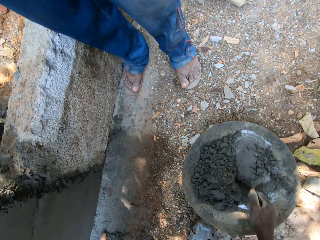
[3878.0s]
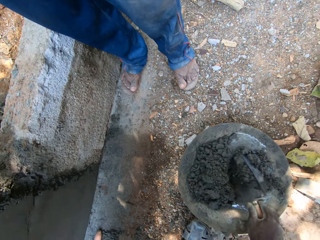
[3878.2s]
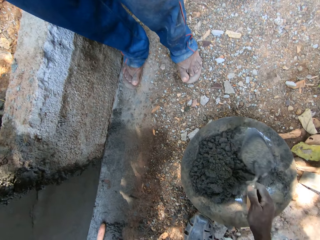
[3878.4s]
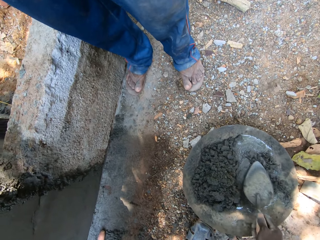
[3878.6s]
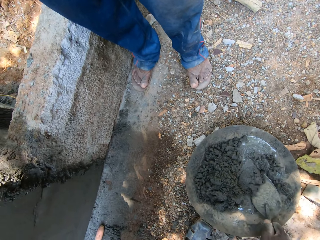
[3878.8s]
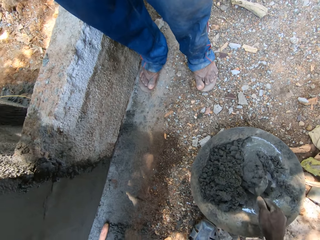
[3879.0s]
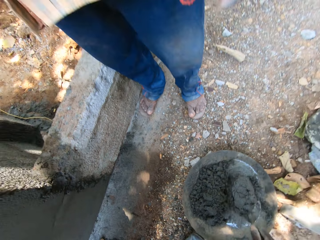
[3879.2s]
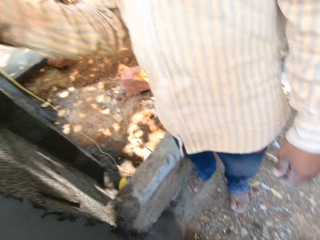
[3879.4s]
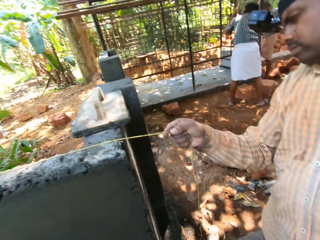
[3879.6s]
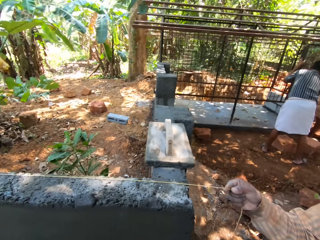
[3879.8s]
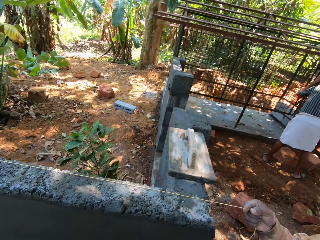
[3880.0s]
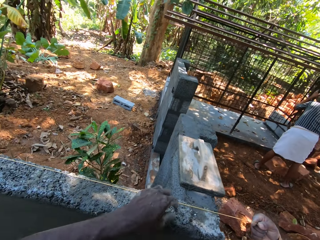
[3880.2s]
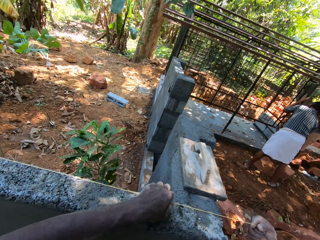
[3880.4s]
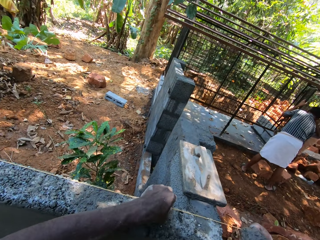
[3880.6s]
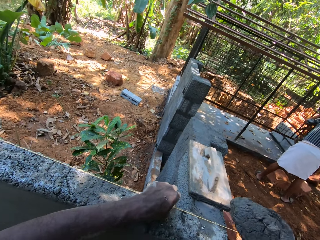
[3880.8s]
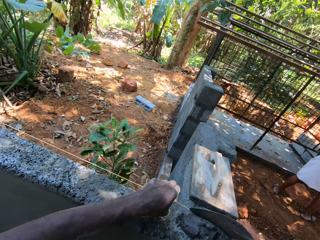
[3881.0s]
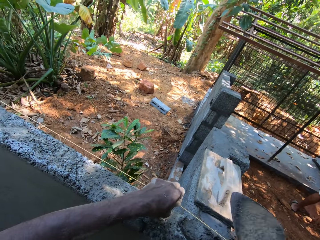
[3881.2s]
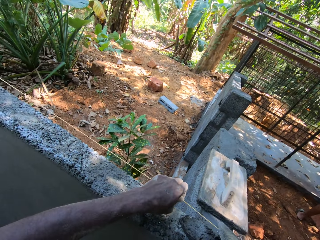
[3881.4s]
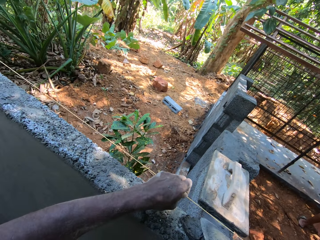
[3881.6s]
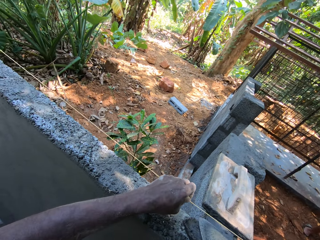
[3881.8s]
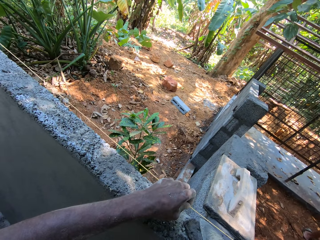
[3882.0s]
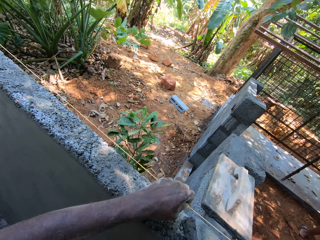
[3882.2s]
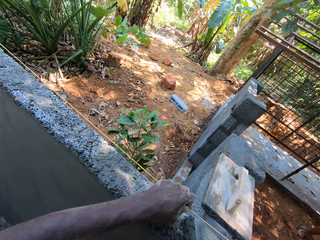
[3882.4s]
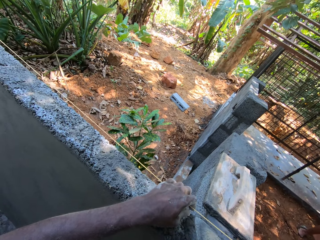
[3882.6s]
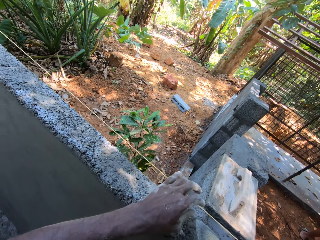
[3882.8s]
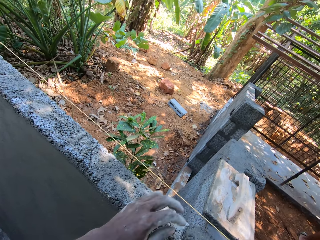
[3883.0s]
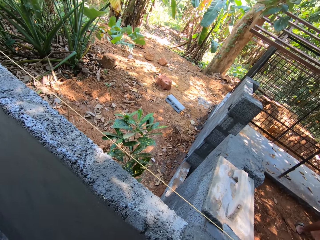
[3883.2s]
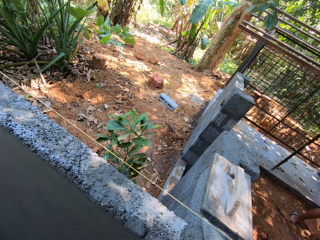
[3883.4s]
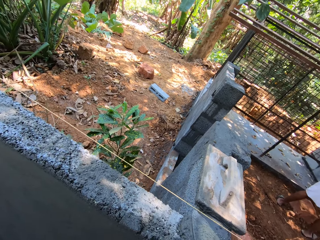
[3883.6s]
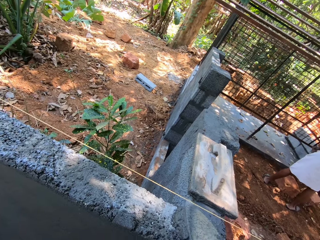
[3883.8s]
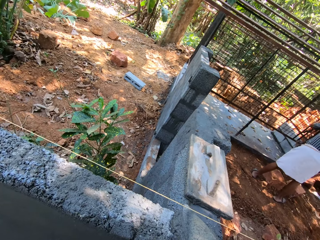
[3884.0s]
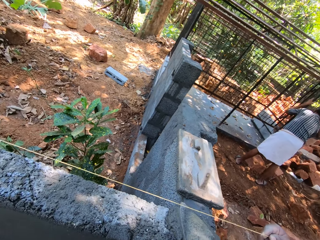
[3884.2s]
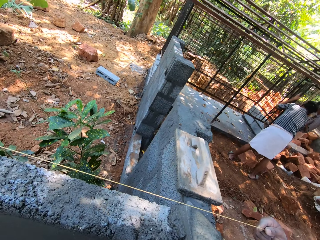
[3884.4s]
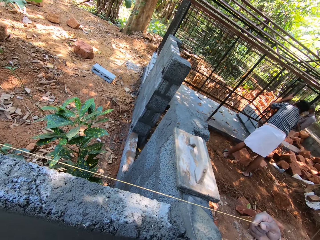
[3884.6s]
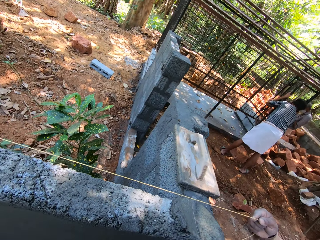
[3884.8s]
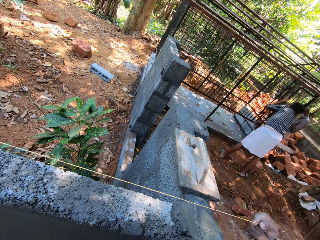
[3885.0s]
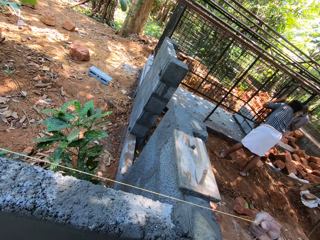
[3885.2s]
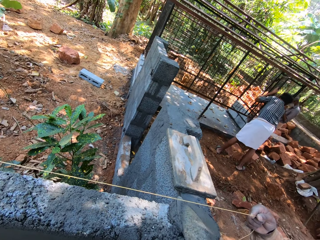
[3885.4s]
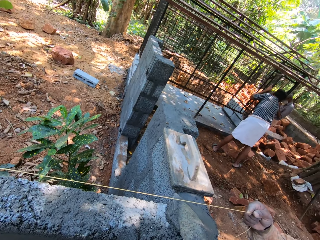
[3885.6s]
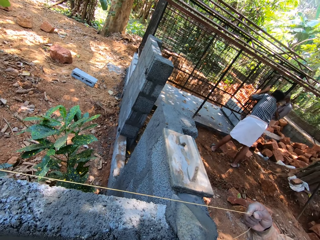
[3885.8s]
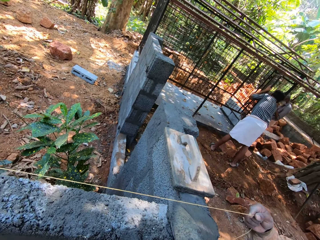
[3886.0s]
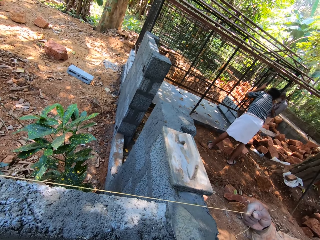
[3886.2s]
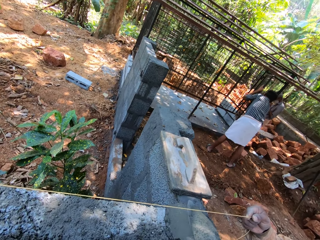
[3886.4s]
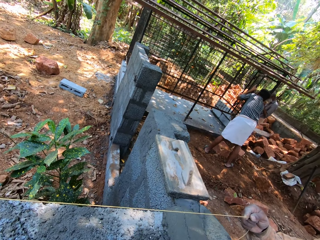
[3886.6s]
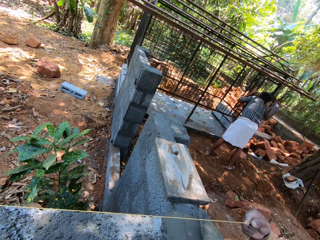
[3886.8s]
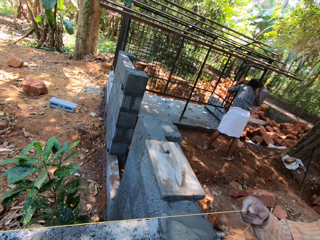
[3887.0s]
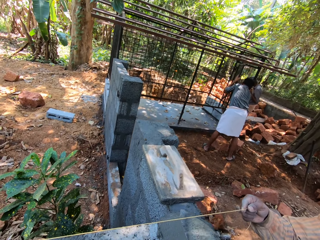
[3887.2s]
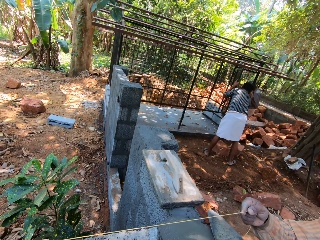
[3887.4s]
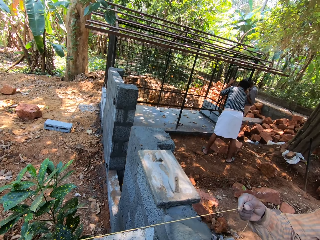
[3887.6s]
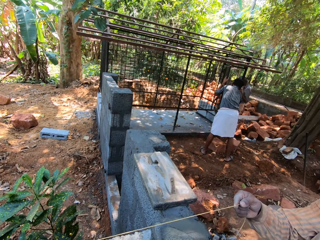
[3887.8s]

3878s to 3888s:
The camera wearer scoops mortar from the pan with the trowel in his right hand. He carries the cement. He adjusts the rope on the fence with his left hand. He pours the mortar on the fence with the trowel in his right hand. He smoothens the mortar on the fence with the trowel in his right hand. The man holds the rope over the fence with his right hand. The other man holds the cage with his hands.

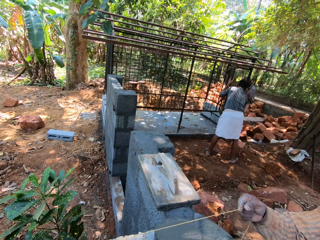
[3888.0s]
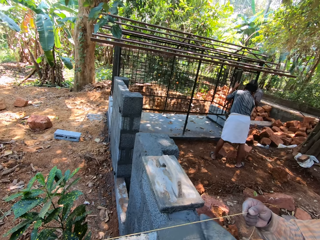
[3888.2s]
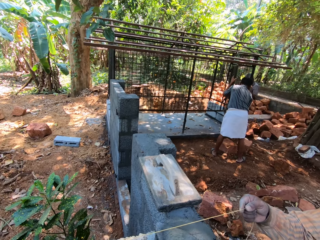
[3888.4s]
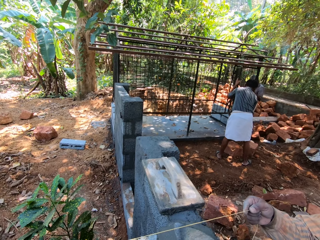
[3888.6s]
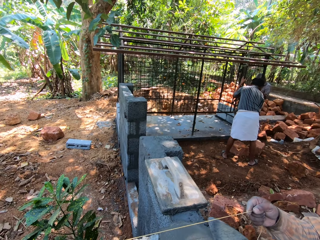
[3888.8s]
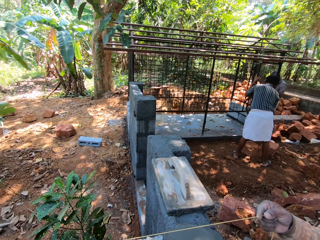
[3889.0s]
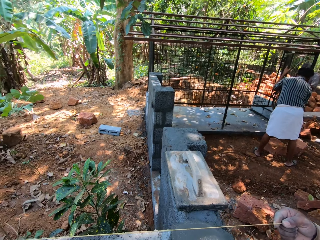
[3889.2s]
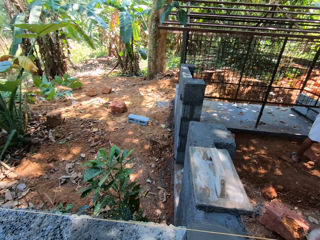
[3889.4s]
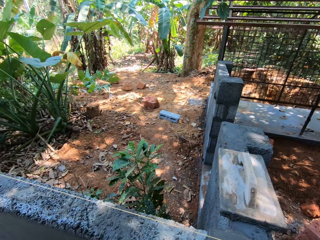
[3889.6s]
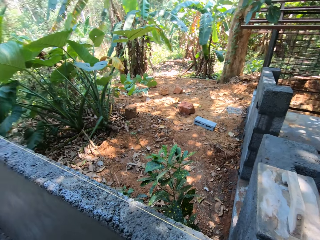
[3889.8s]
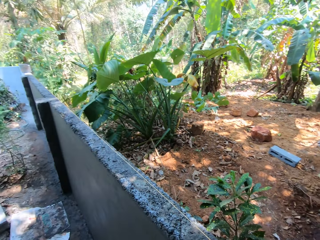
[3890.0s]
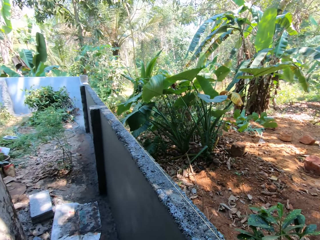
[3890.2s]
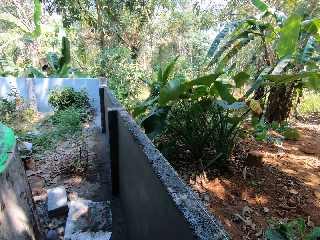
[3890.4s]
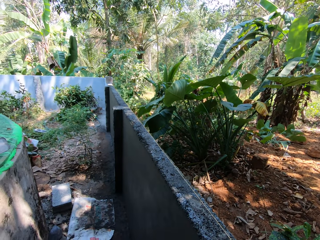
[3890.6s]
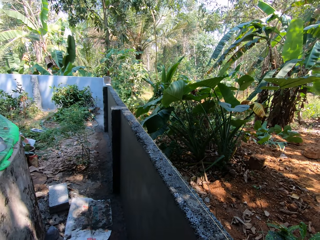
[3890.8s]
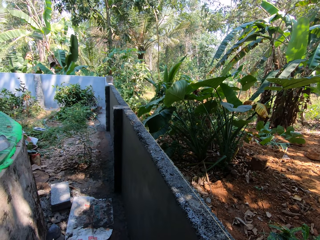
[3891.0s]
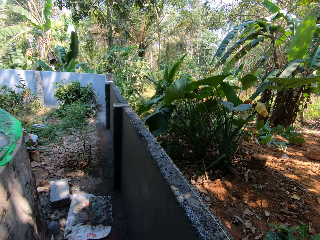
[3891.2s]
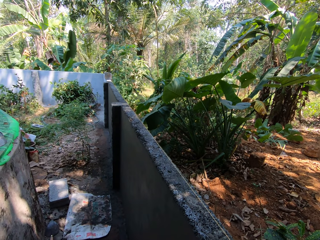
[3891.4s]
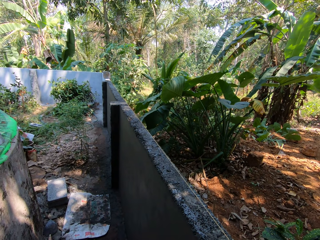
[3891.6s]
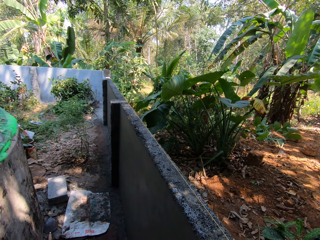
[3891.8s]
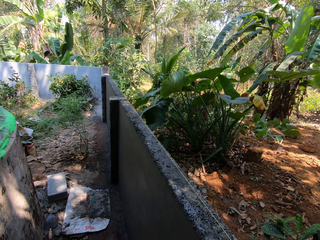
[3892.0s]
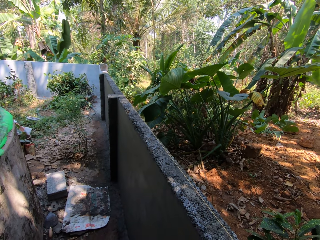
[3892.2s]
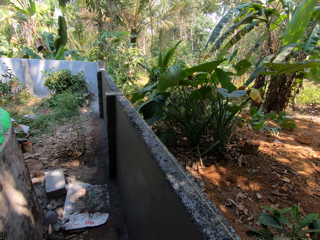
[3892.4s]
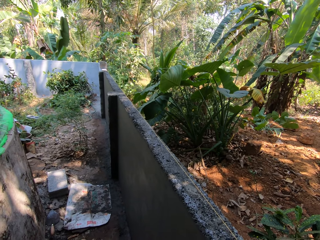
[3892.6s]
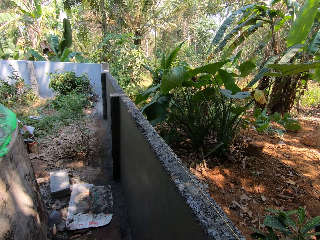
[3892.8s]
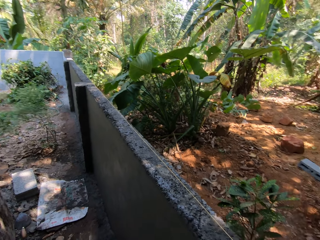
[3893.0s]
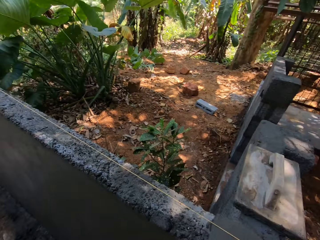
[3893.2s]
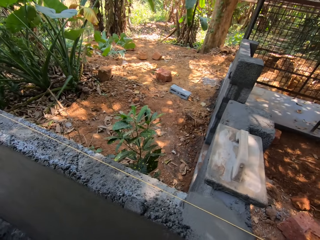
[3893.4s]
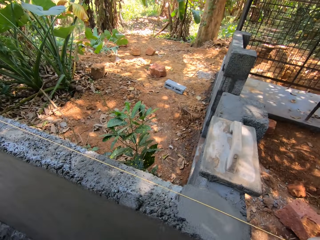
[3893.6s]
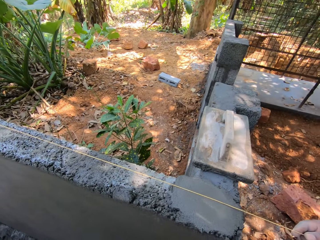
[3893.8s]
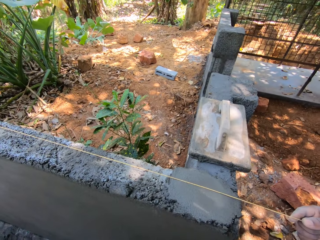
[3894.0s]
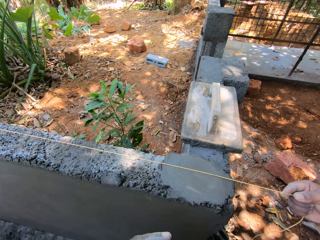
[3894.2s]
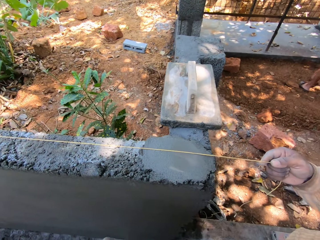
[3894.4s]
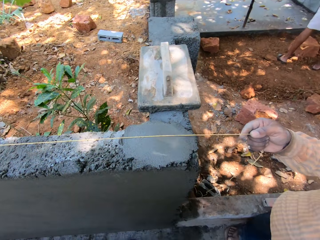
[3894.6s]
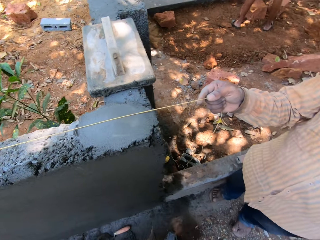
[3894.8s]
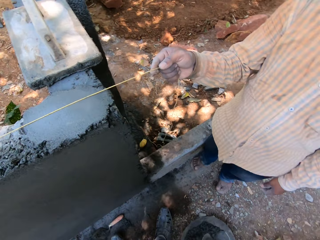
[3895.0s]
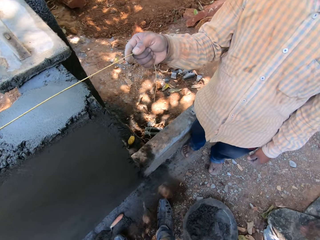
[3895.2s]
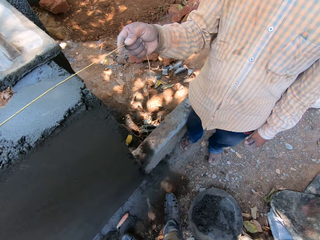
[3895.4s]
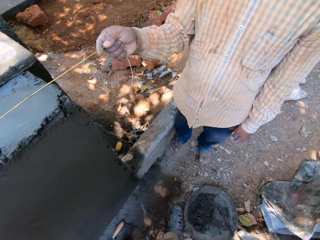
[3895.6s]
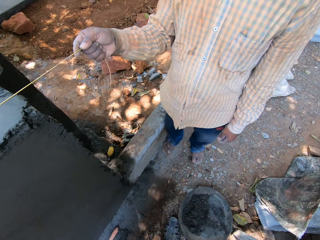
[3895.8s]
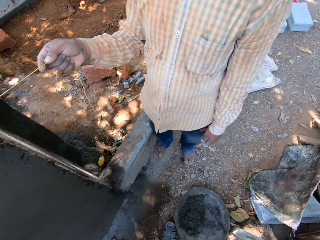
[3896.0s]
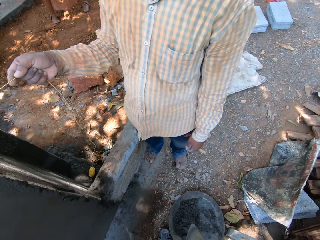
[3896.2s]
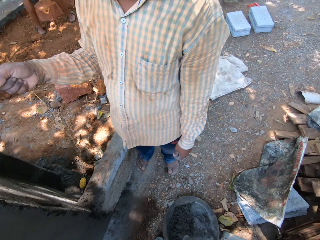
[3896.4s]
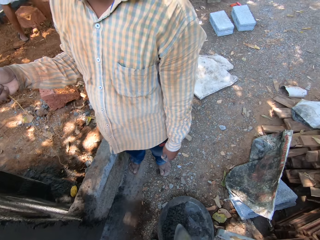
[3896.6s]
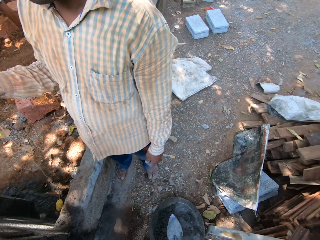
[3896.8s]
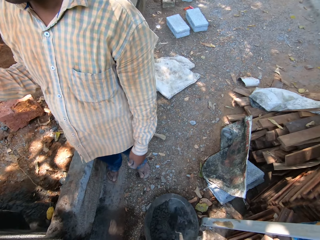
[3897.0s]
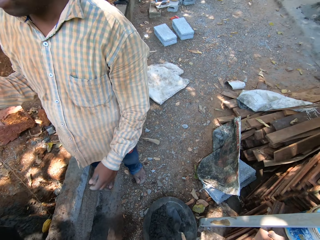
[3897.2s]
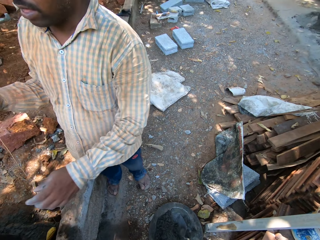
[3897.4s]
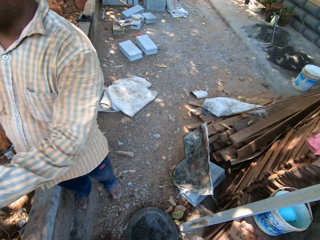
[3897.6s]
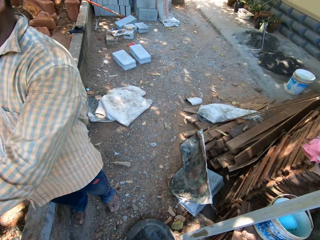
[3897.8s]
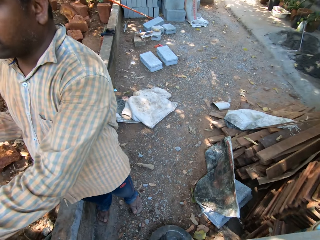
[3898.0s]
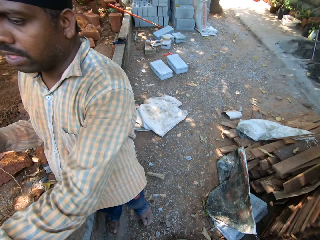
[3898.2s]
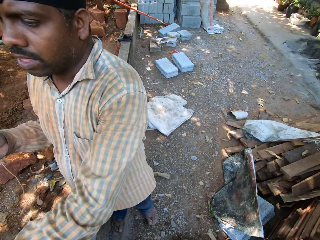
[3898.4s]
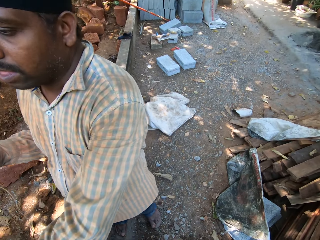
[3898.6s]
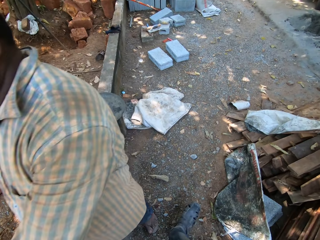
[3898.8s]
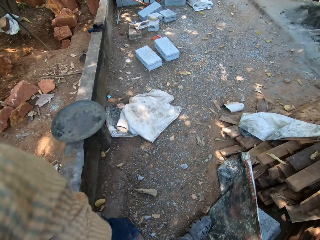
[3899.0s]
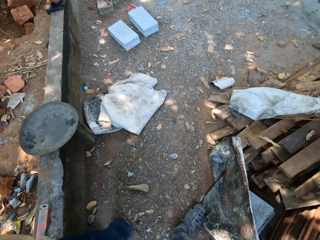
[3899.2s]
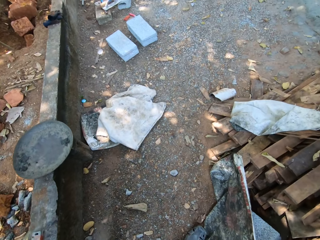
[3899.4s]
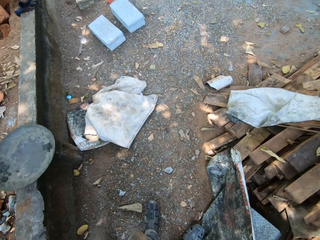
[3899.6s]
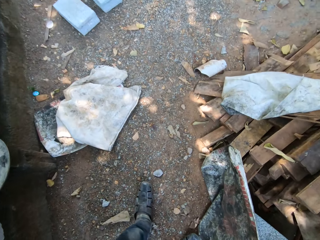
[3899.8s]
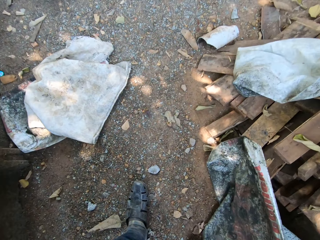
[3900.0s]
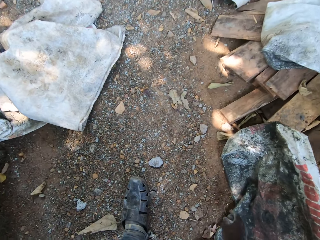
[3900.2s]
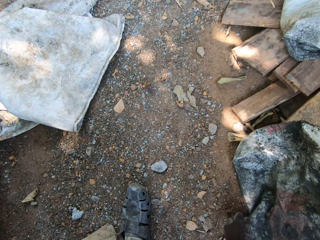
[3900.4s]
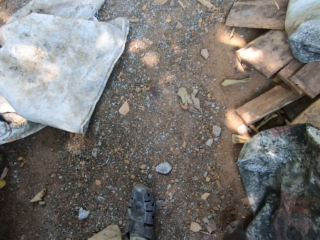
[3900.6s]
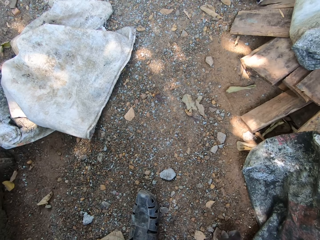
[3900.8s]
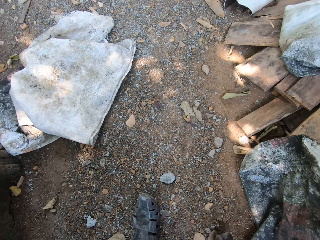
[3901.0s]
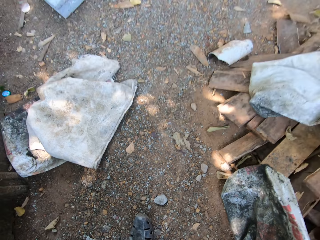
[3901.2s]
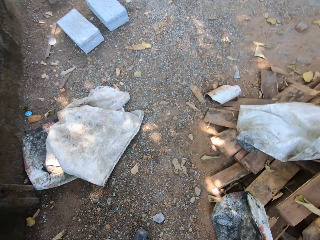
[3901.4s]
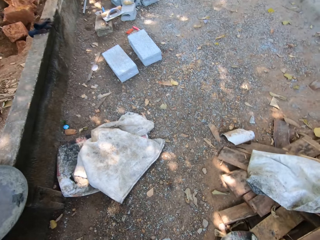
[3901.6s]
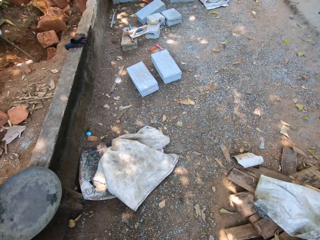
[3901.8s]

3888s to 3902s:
The camera wearer looks around. He drops the trowel on the pan with his right hand. He scoops cement. He looks around. He picks rocks from the floor with his right hand.
